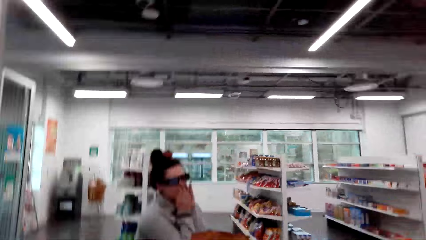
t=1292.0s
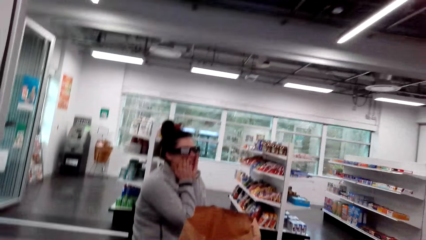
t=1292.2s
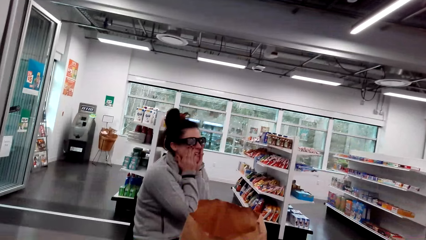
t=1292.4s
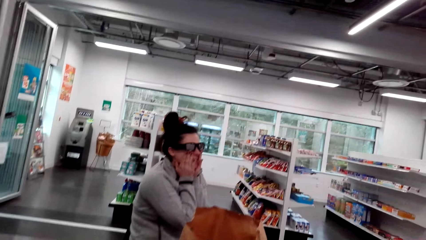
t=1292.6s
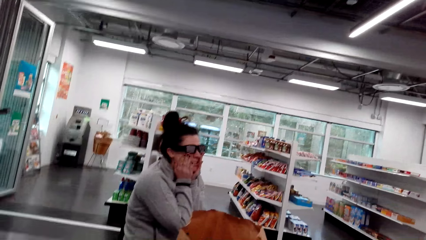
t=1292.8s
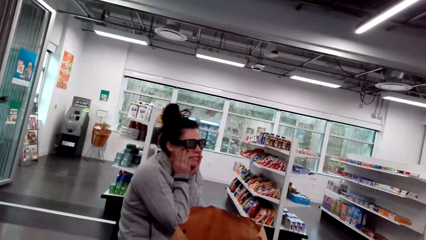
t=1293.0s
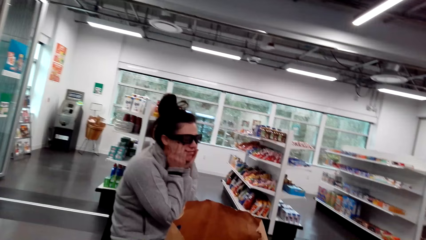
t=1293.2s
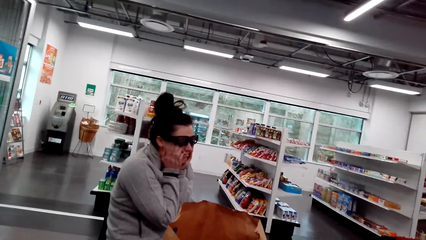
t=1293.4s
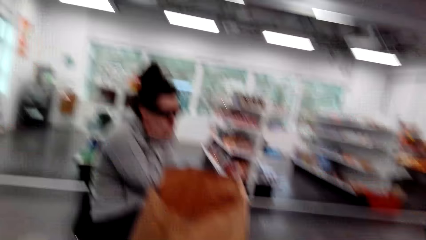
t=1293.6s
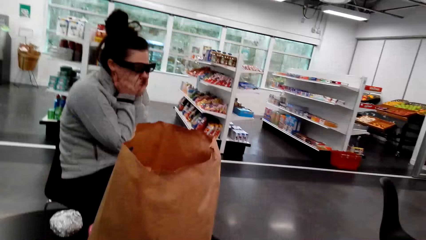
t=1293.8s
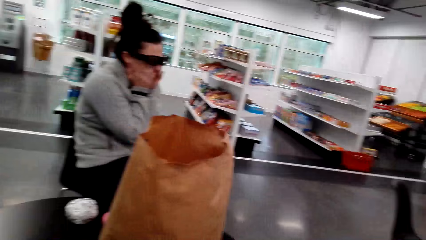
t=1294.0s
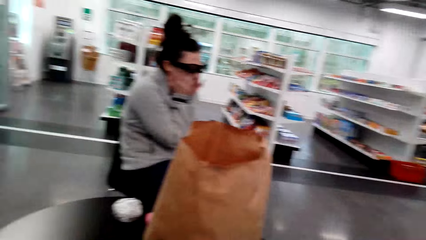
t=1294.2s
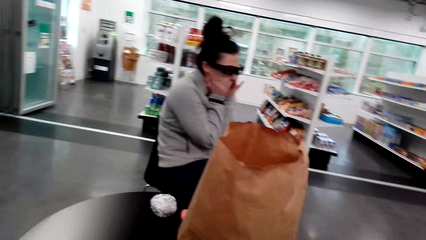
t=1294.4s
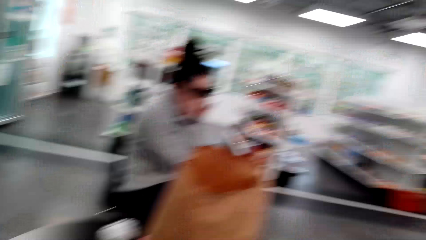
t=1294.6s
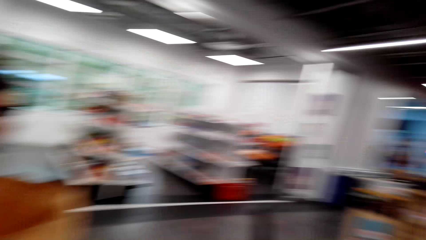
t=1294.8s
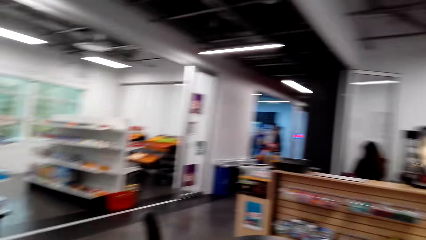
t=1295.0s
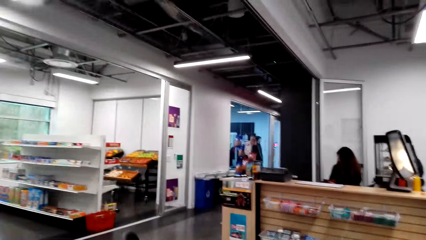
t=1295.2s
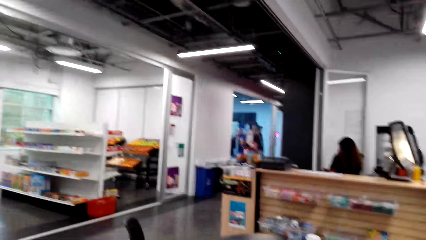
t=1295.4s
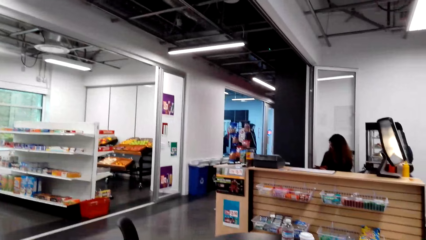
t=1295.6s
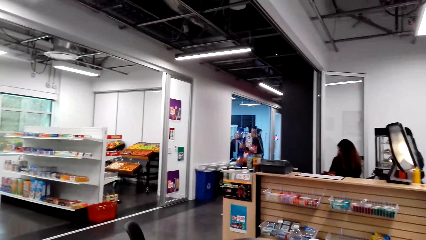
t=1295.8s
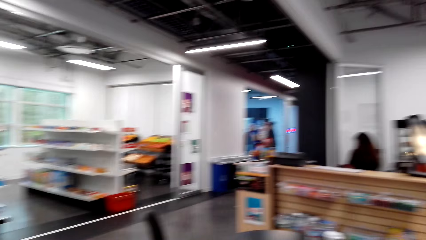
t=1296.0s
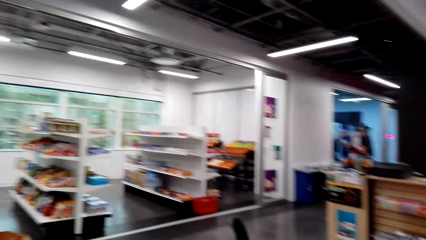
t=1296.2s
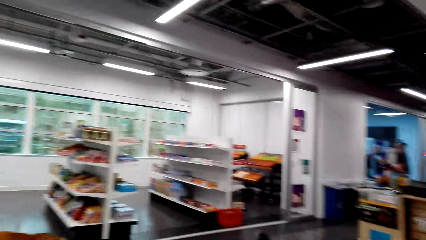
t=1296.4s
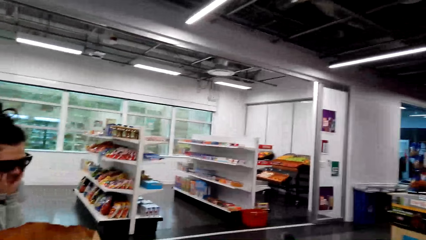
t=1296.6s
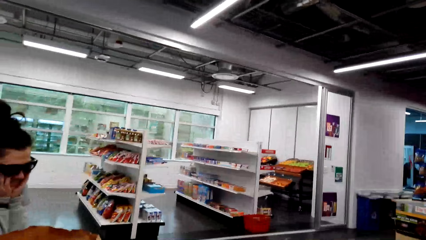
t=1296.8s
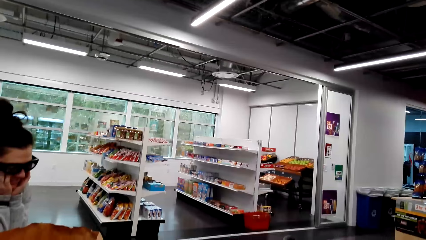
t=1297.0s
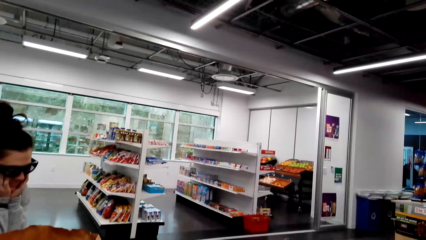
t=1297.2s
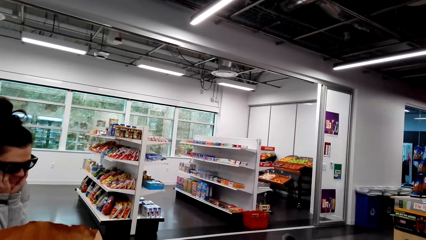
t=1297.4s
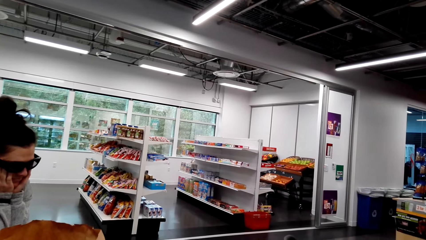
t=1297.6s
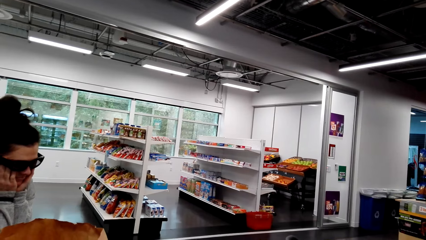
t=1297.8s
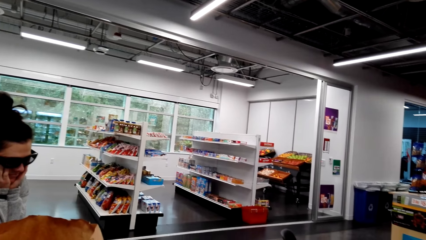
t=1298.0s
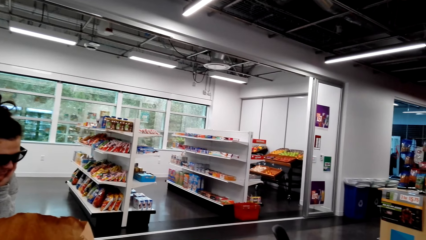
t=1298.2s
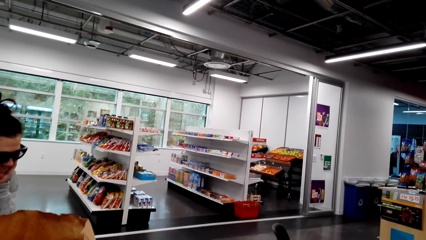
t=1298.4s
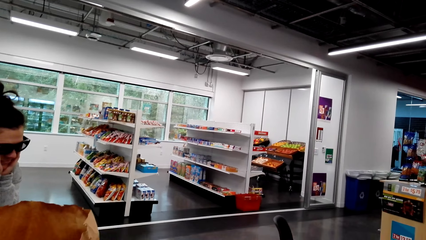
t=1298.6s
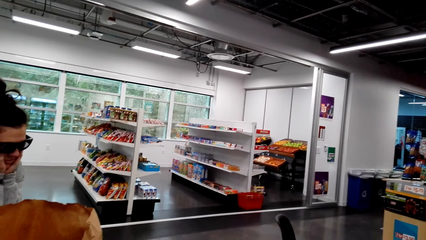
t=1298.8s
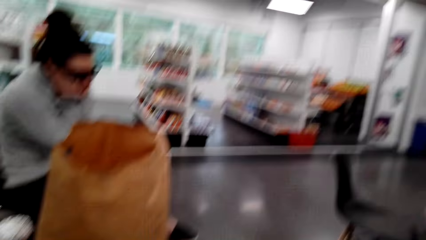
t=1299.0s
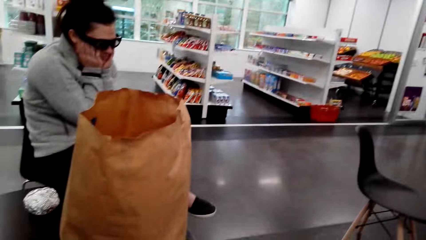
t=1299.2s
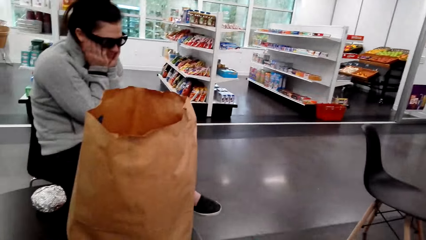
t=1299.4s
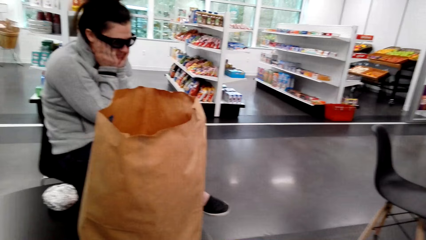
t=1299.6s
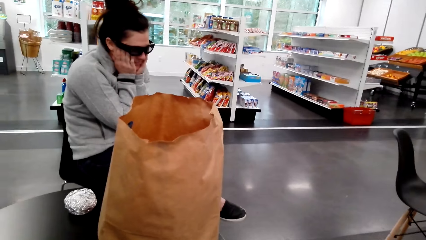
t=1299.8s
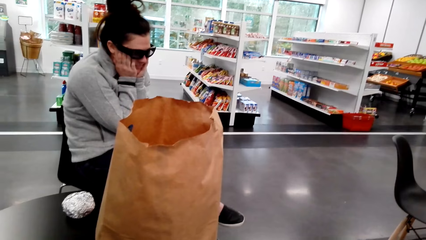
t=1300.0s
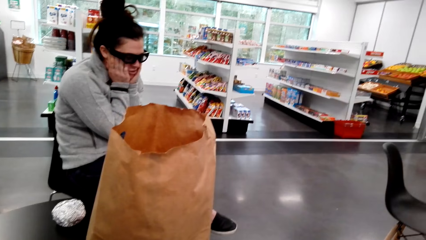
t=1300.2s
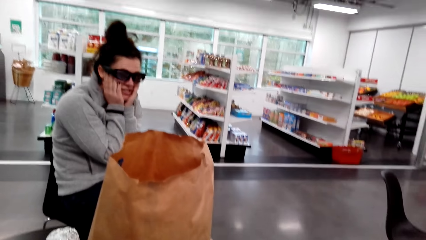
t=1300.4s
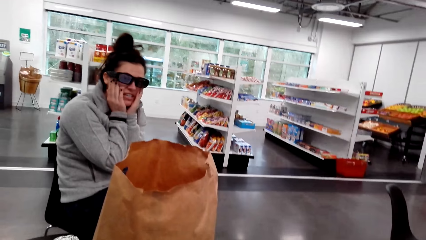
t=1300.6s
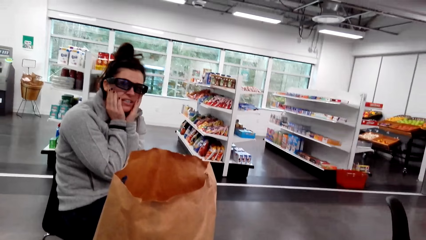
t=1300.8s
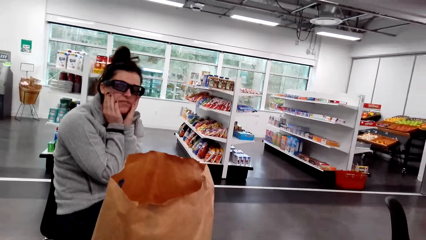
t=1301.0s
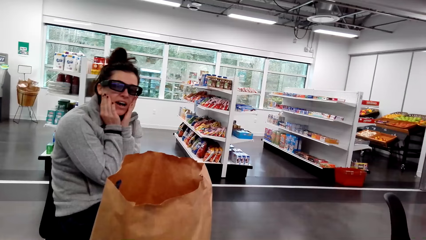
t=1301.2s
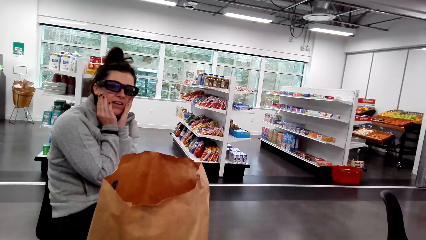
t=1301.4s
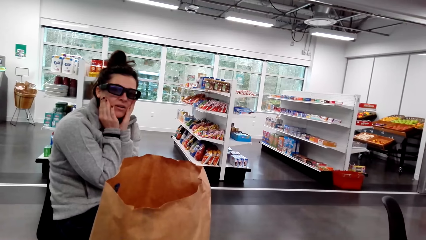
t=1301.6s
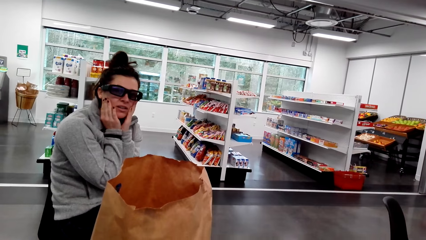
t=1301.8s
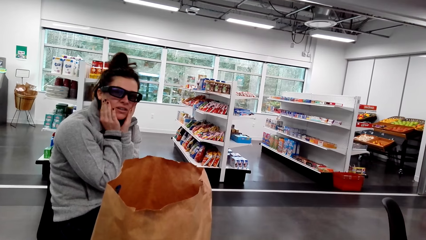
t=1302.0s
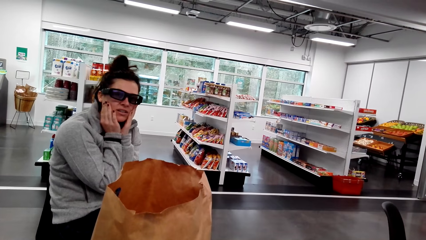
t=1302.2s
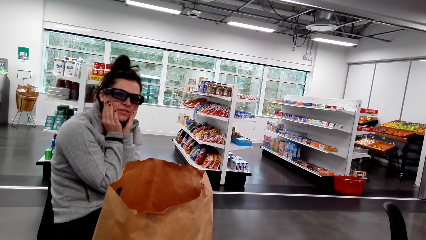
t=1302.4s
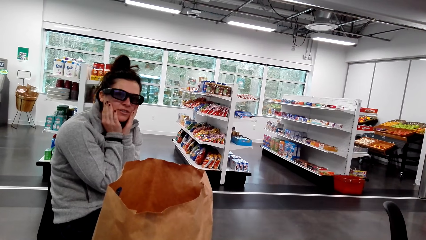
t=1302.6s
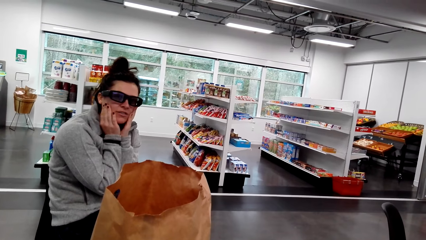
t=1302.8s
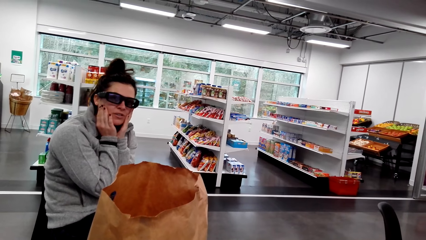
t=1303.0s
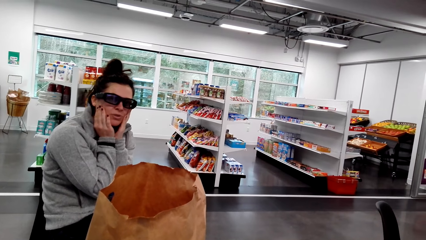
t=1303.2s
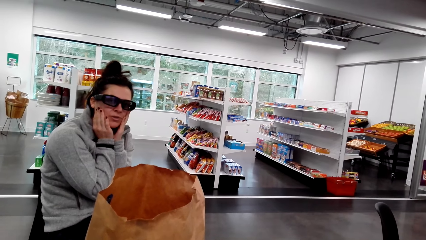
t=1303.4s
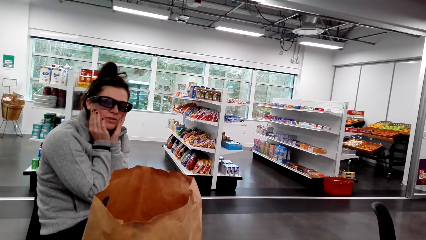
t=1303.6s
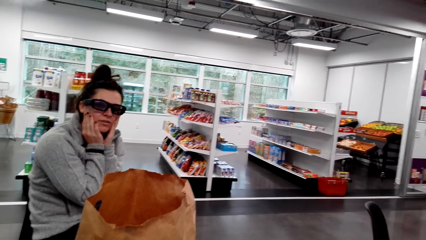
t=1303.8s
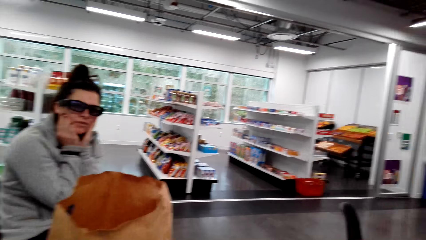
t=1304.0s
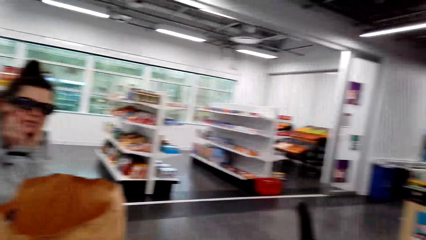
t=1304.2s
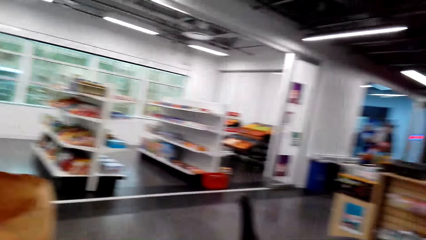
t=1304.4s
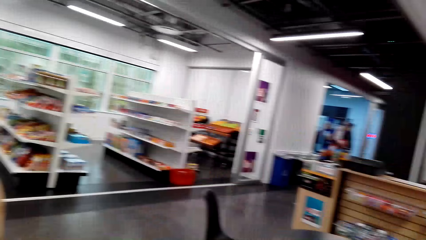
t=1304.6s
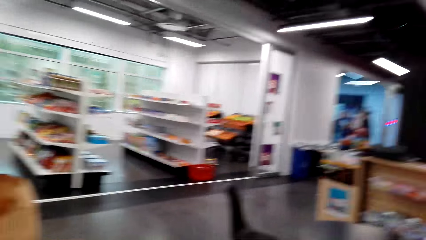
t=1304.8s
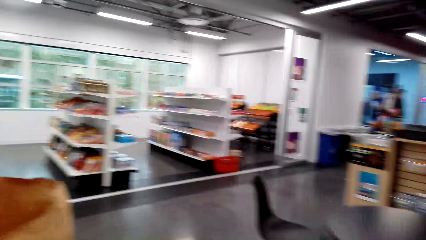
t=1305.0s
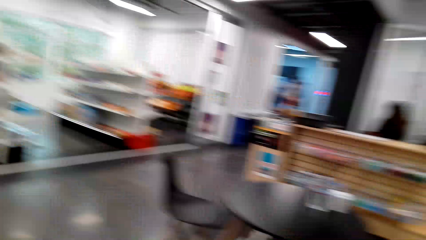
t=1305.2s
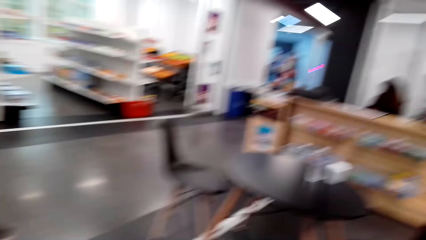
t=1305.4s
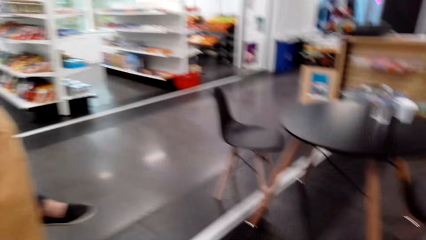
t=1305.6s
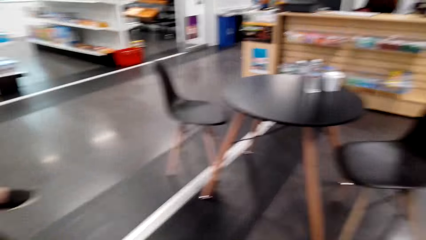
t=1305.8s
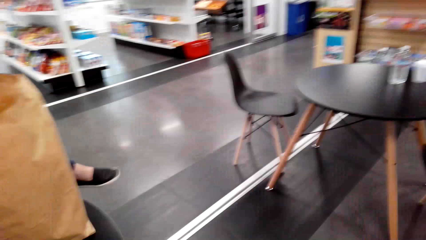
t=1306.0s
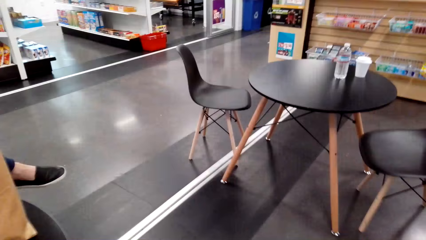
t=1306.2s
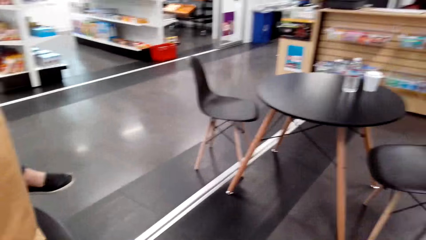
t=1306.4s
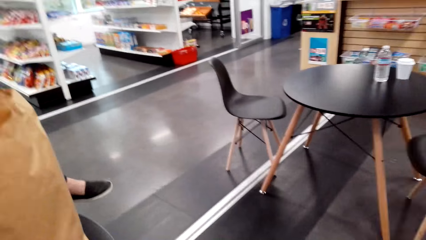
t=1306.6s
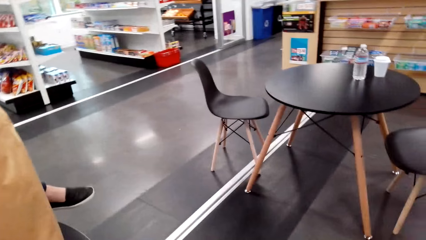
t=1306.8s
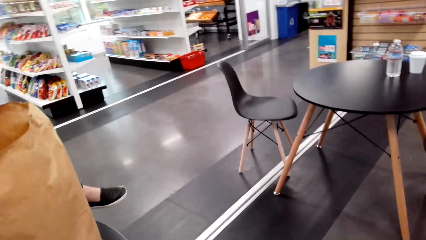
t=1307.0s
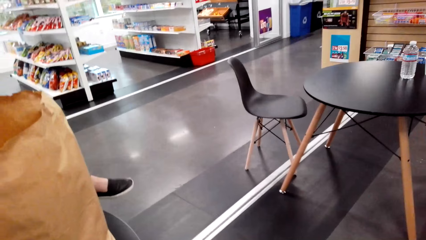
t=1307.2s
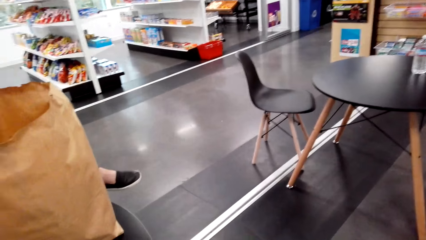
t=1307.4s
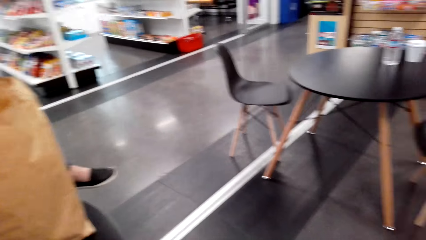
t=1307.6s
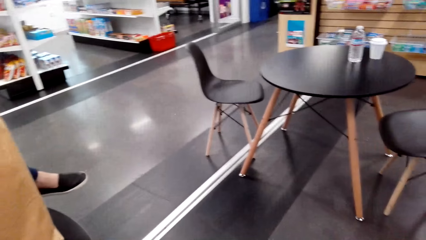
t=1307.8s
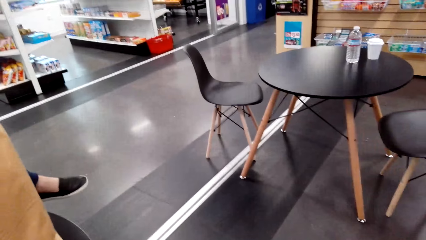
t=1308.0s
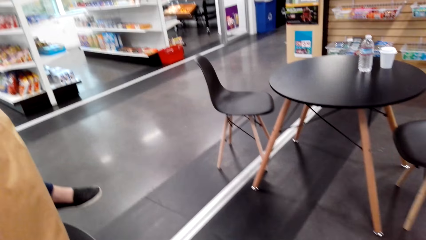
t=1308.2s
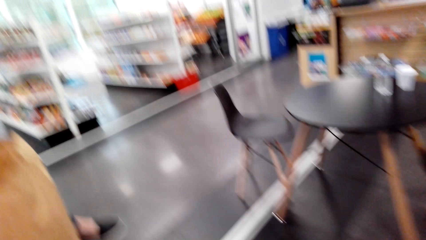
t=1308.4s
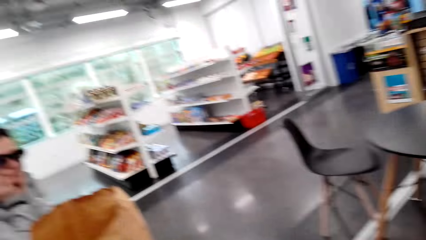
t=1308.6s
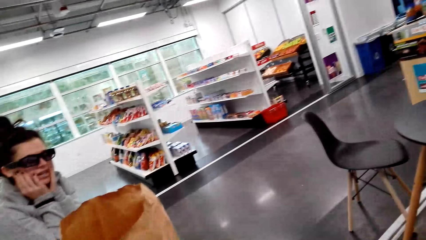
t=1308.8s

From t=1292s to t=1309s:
The camera wearer looks at the woman. They dialogue with the woman. They look around the supermarket. They look at the woman. They look around the supermarket.
